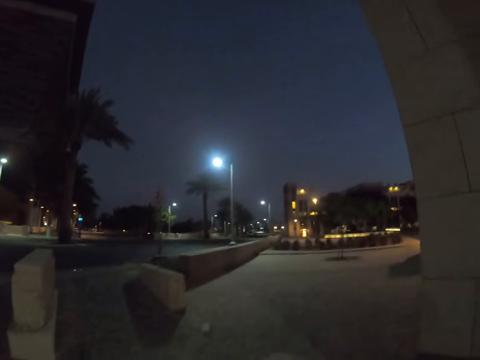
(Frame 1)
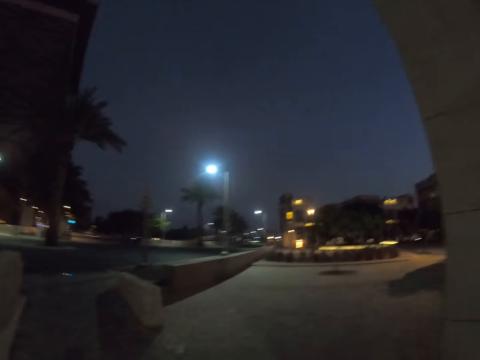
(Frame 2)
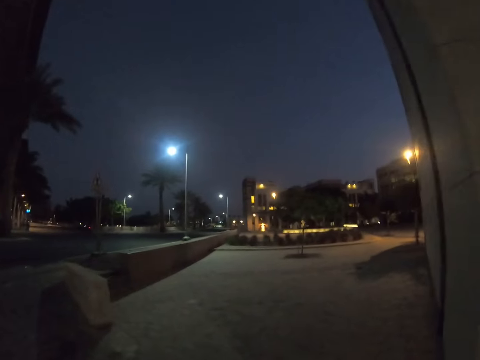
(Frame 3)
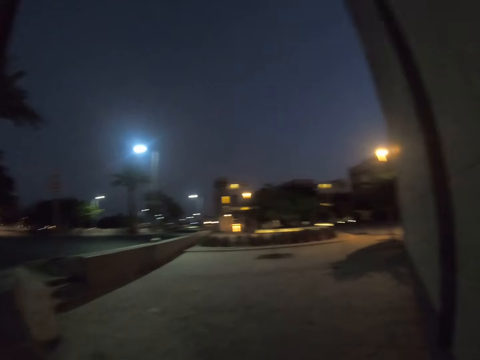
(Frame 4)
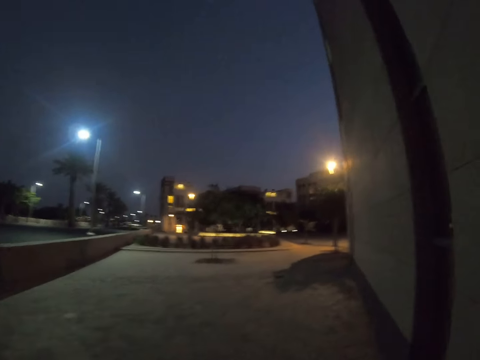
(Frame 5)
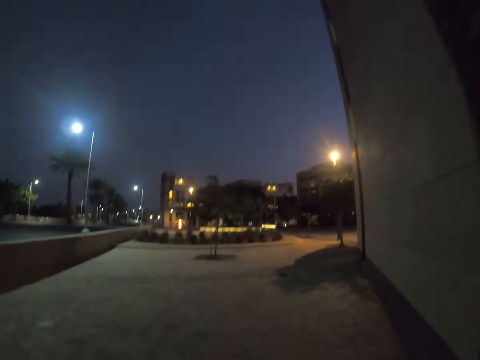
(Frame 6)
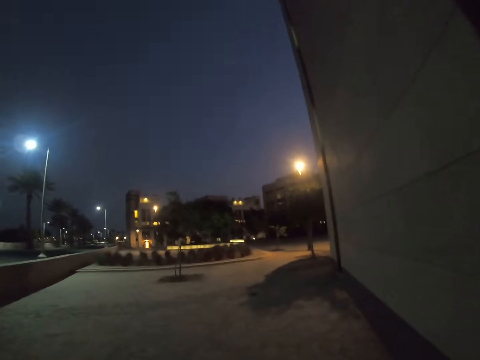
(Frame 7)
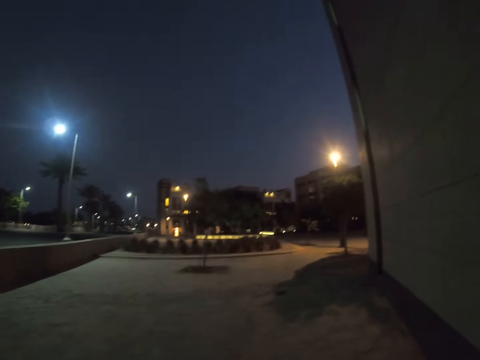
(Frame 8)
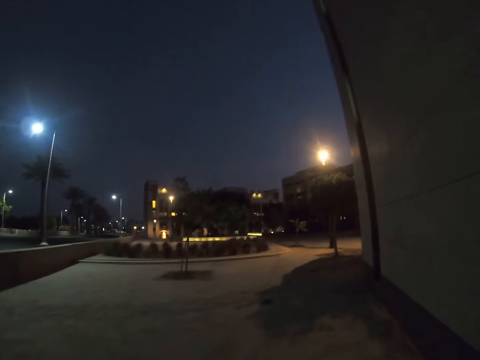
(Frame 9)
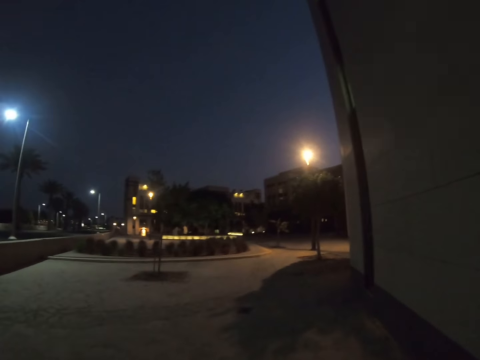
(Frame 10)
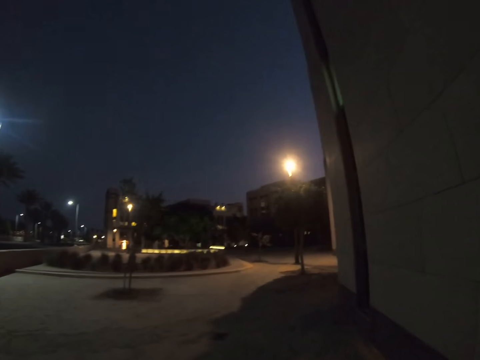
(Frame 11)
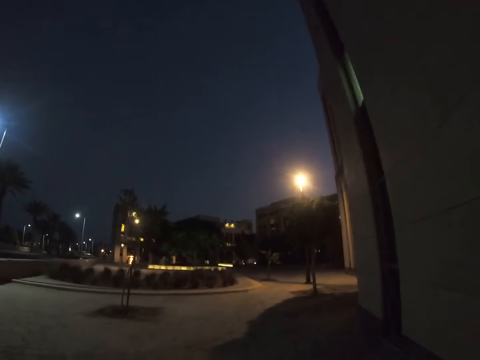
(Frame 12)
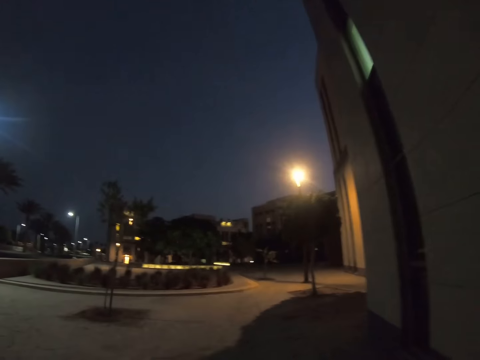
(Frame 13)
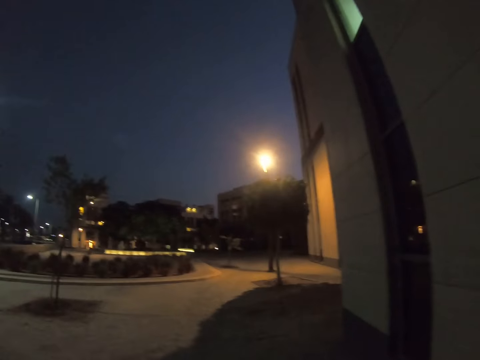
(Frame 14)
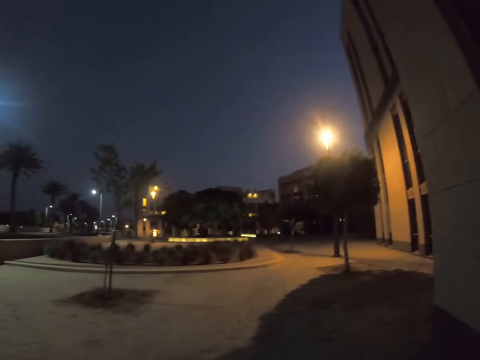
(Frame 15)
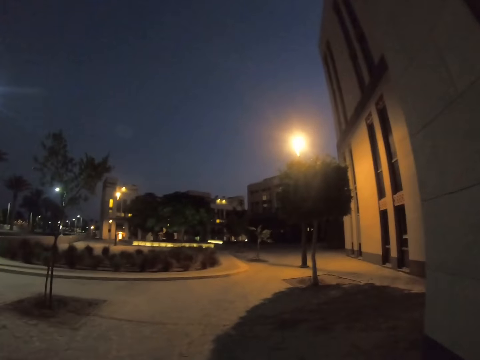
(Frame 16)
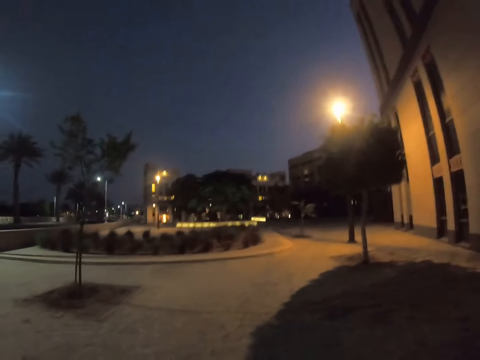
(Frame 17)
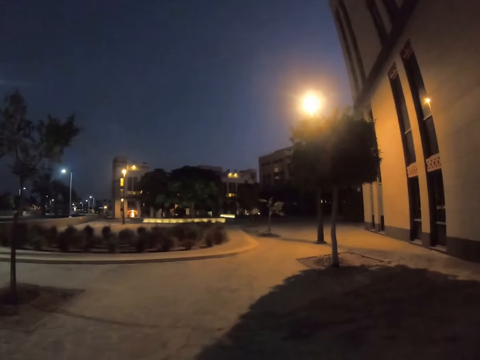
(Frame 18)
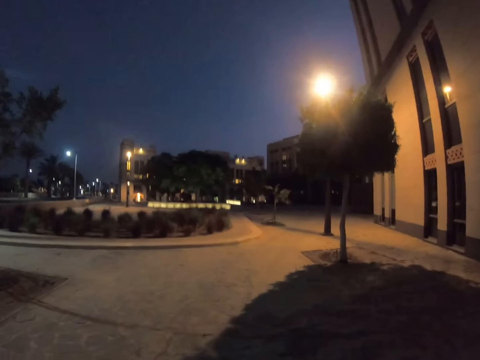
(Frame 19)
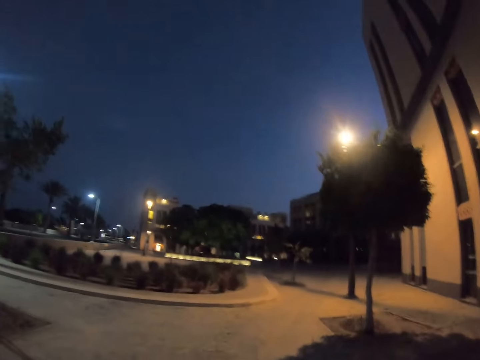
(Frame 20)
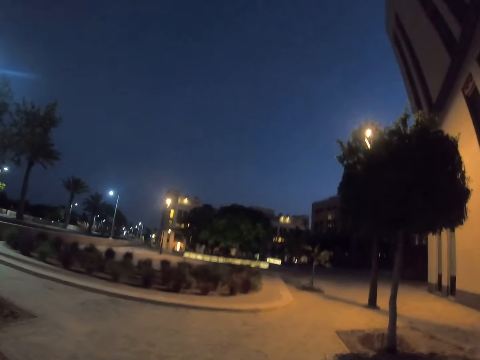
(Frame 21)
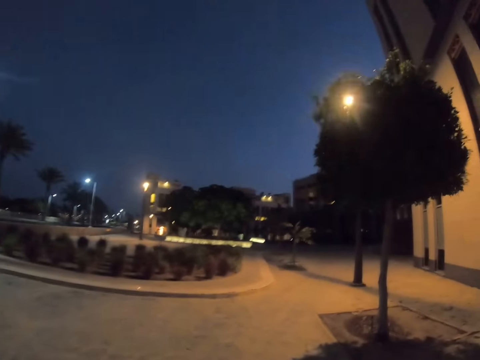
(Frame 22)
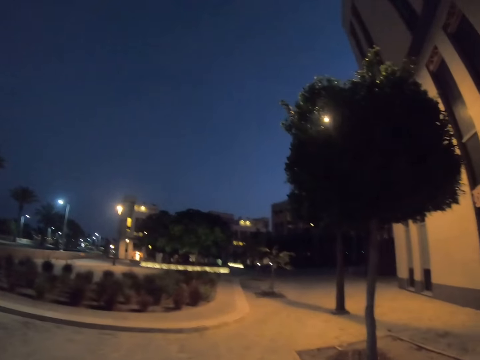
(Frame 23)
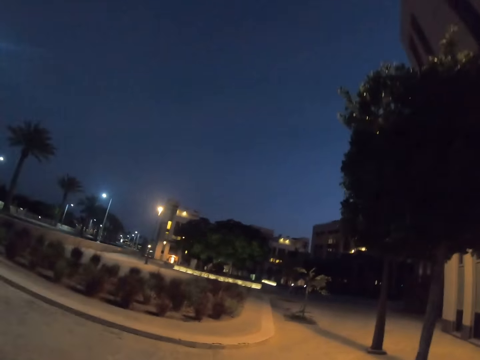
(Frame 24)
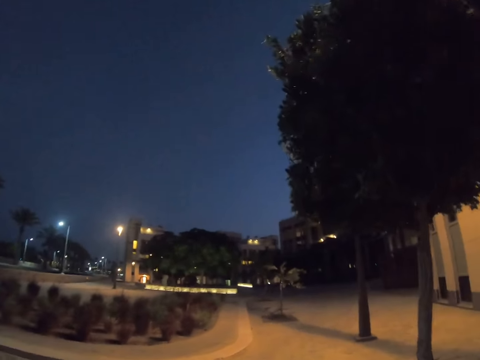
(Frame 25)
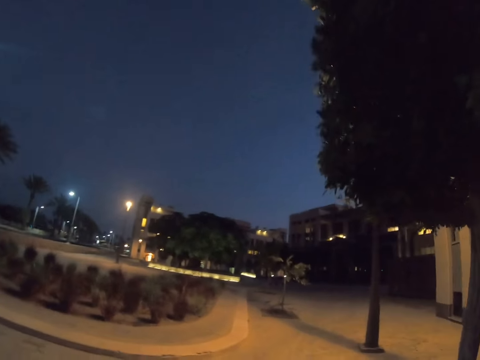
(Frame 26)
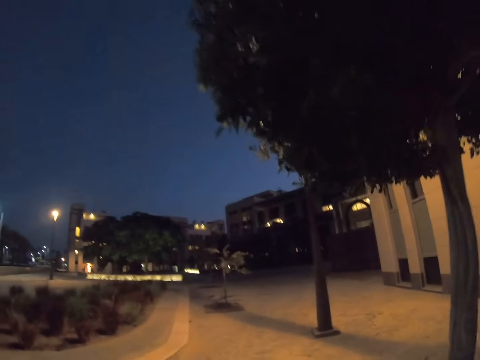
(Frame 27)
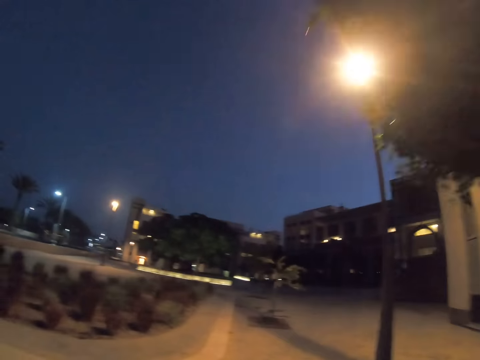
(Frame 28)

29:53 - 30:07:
The camera wearer looks around a parking lot. They walk around the parking lot. They walk fast along the estate.

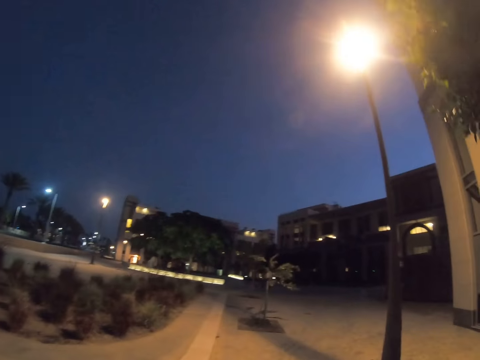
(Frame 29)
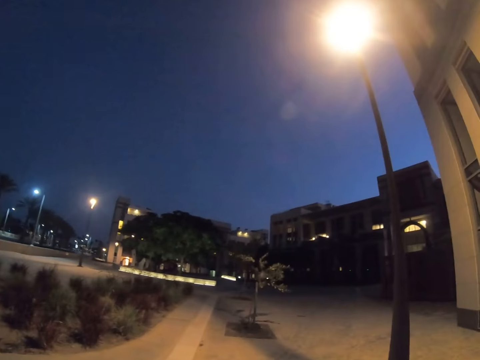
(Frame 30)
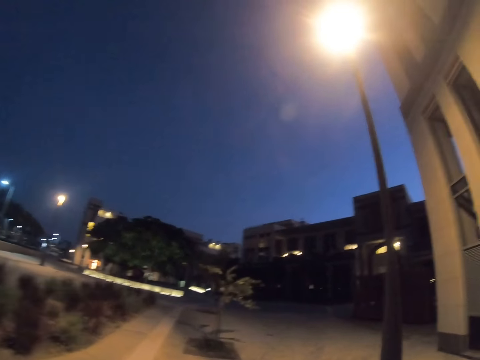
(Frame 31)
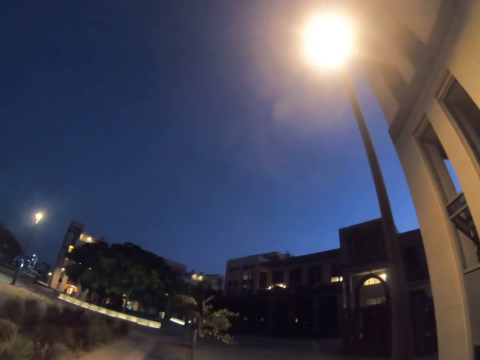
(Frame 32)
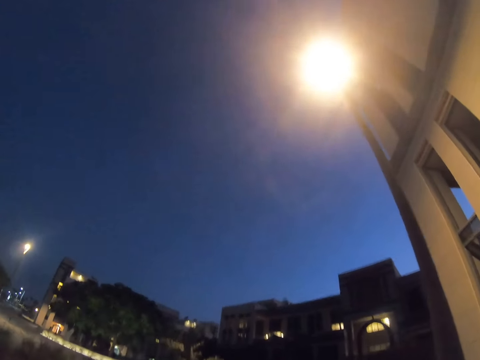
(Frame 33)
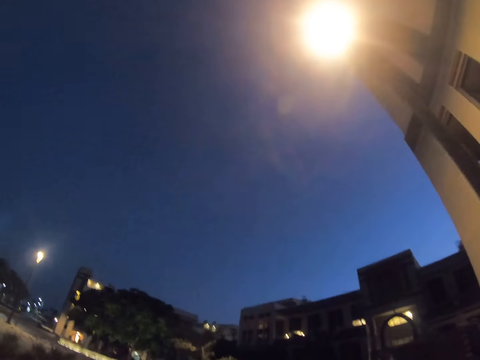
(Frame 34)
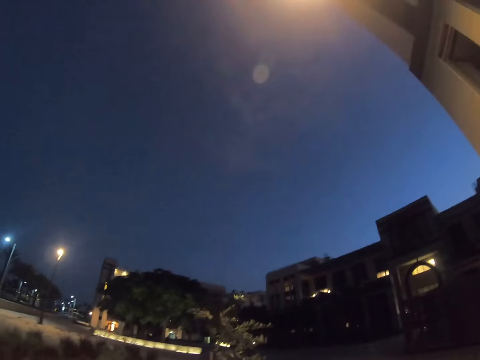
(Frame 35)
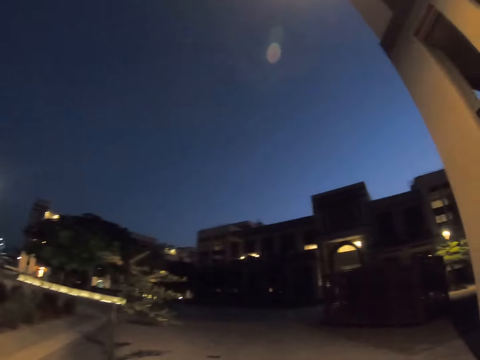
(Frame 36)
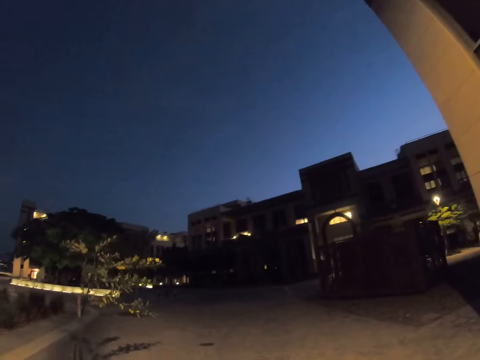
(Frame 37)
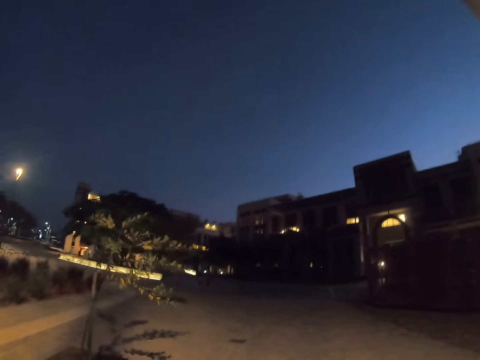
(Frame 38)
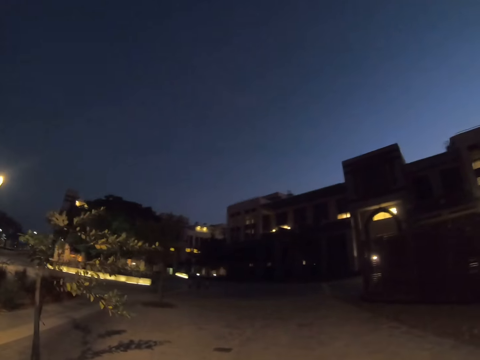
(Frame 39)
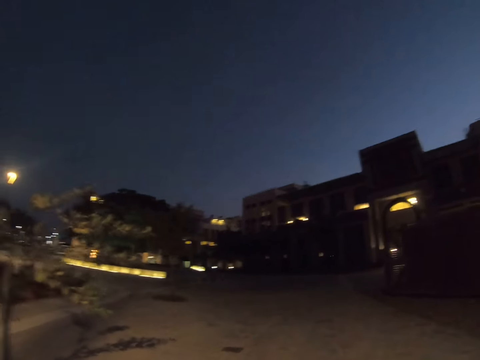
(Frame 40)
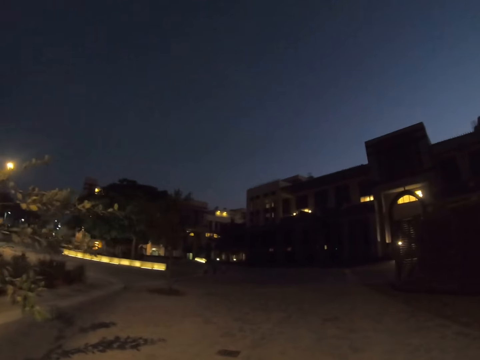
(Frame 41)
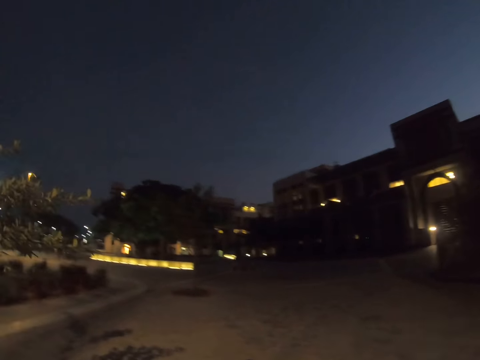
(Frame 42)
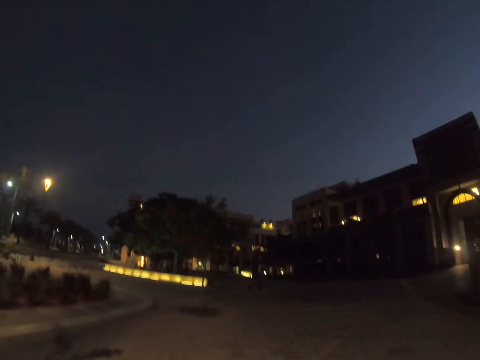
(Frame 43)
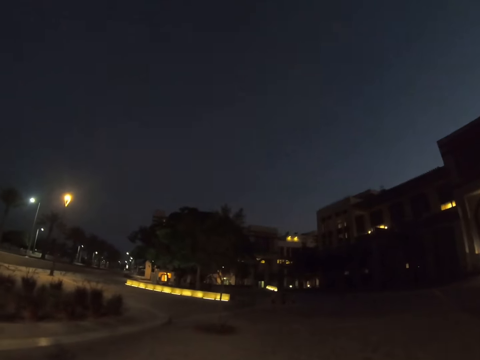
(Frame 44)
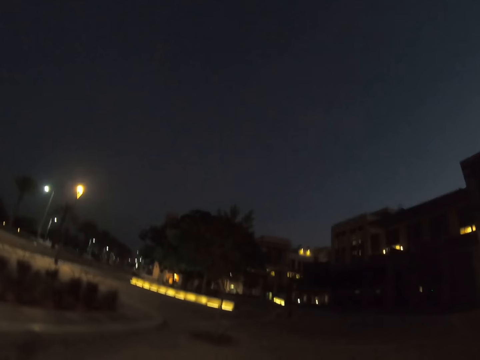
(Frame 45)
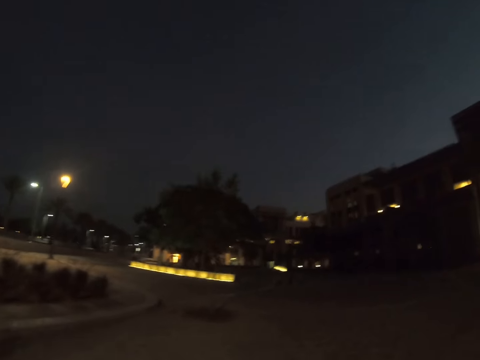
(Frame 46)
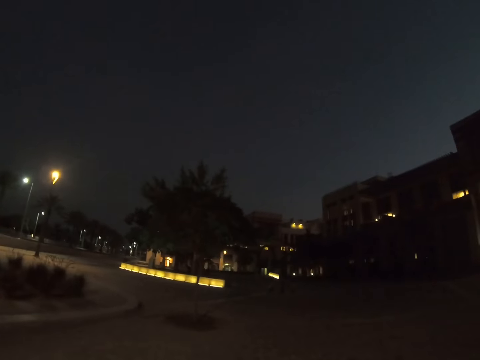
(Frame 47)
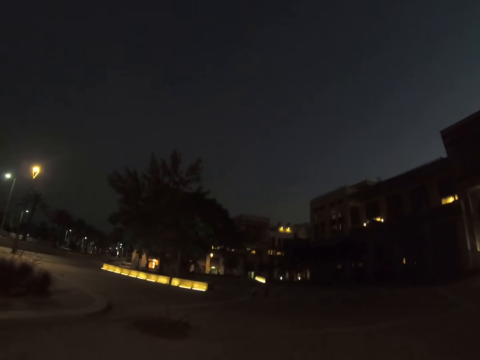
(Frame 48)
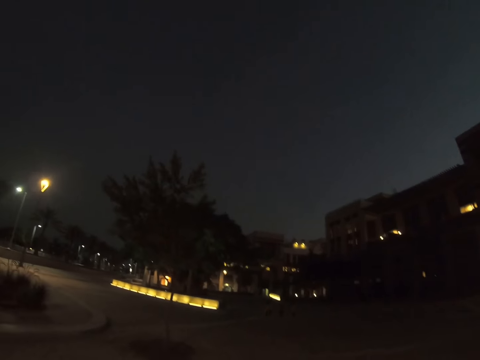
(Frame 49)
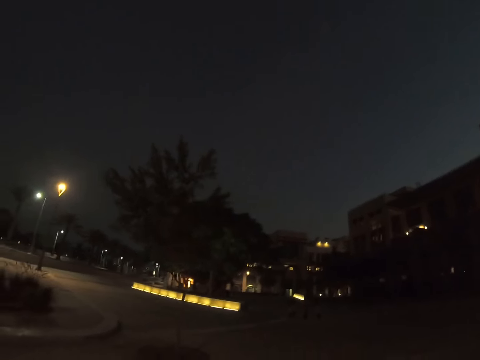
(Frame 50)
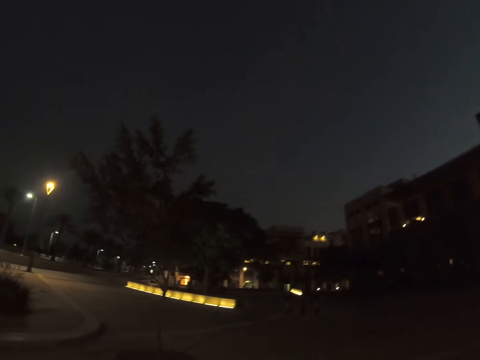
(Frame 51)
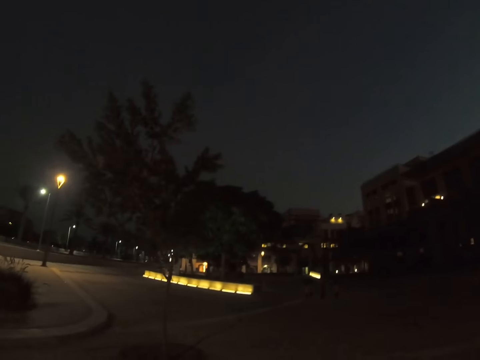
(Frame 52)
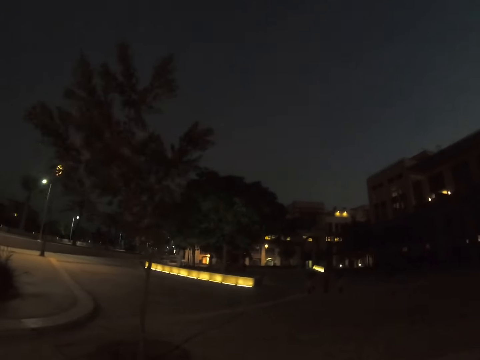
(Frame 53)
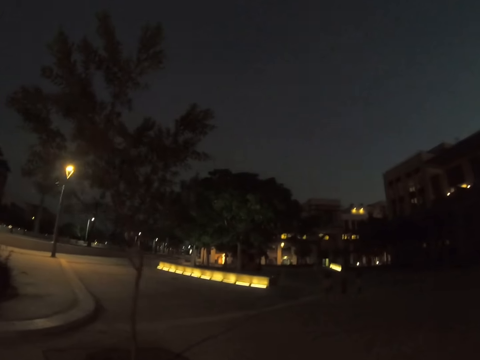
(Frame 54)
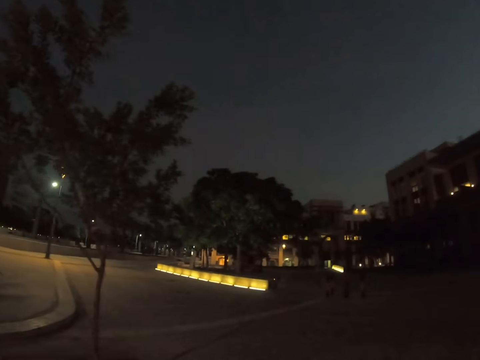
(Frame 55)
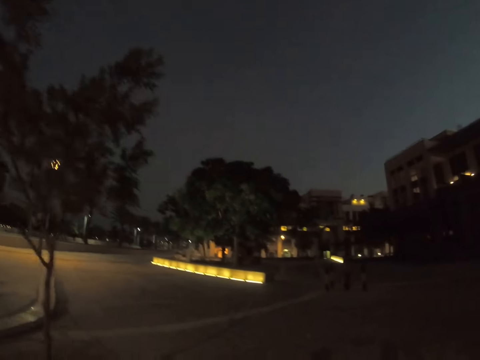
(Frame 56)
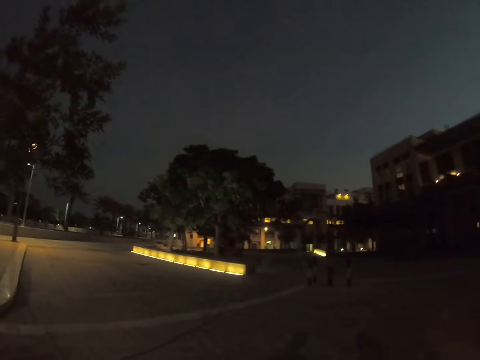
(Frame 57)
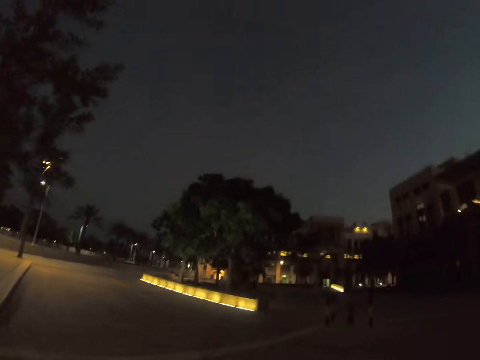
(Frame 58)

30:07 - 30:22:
The camera wearer looks around the buildings. They walk around a parking lot.
